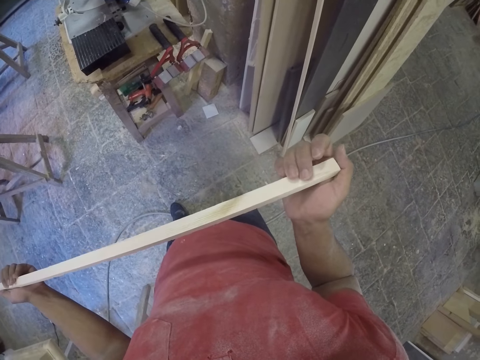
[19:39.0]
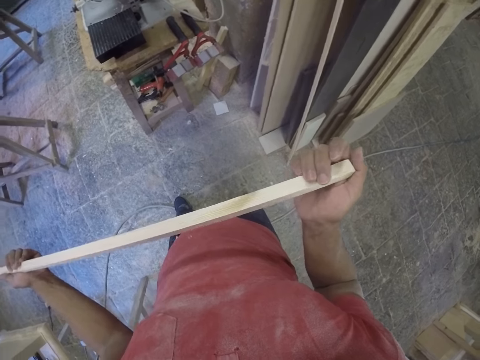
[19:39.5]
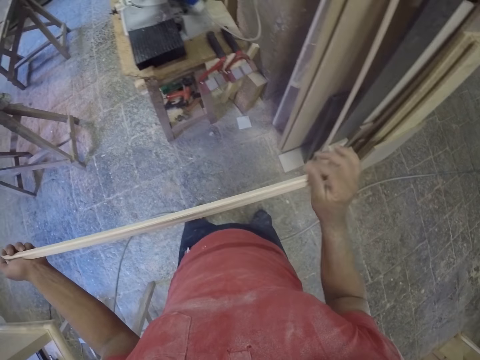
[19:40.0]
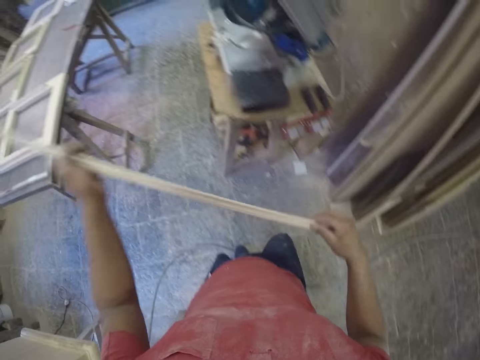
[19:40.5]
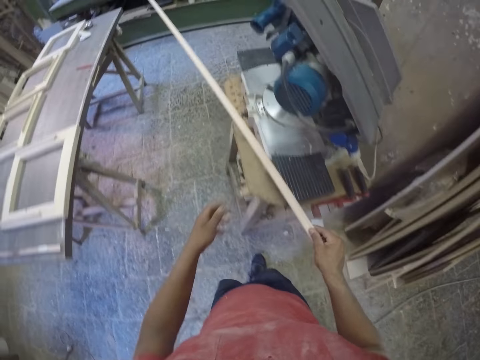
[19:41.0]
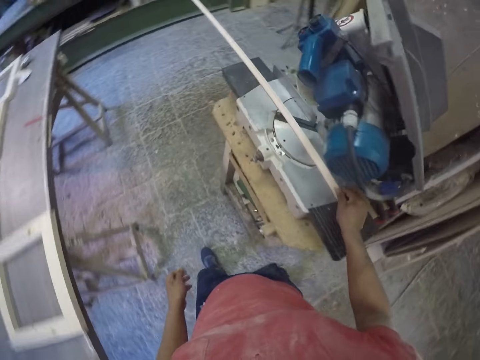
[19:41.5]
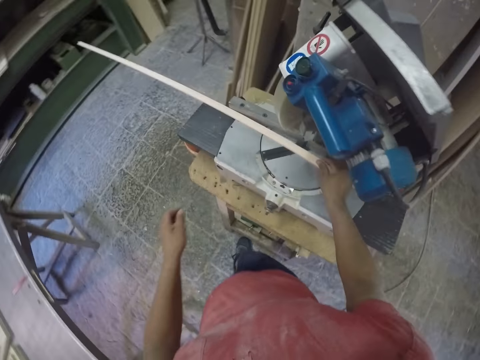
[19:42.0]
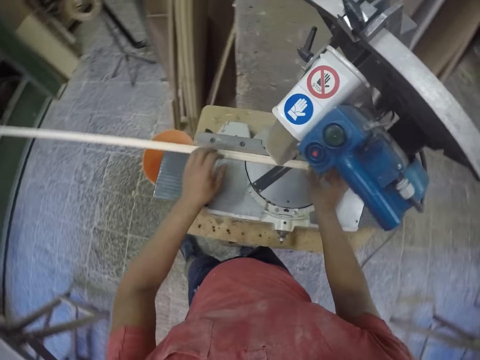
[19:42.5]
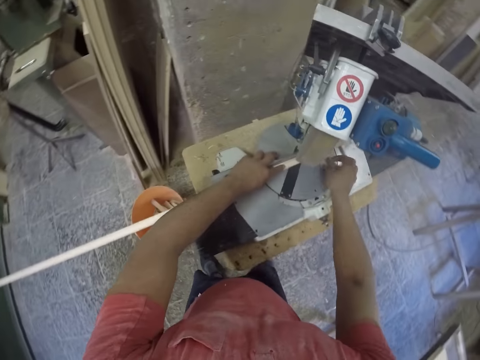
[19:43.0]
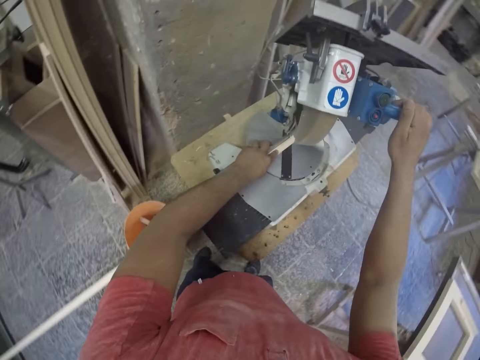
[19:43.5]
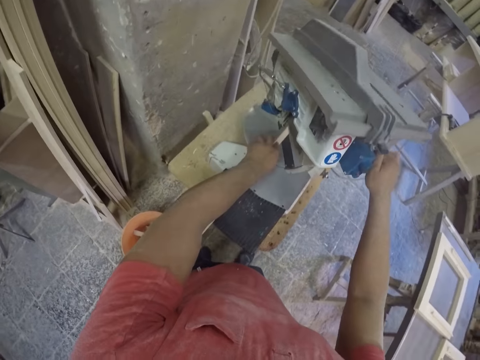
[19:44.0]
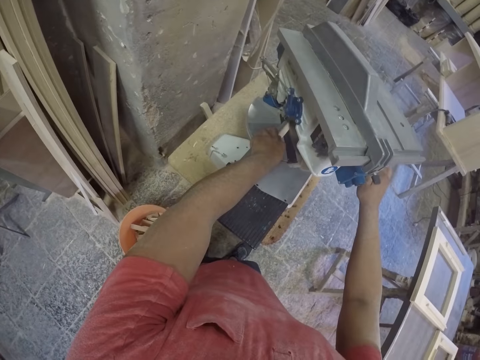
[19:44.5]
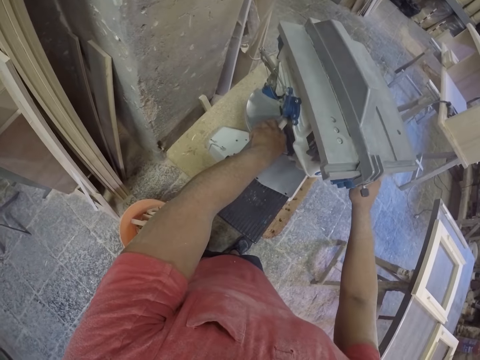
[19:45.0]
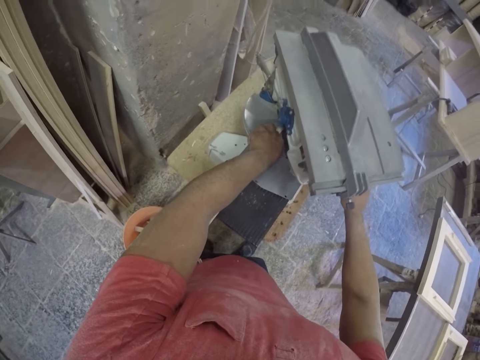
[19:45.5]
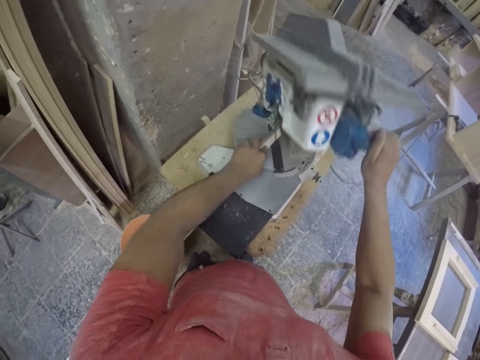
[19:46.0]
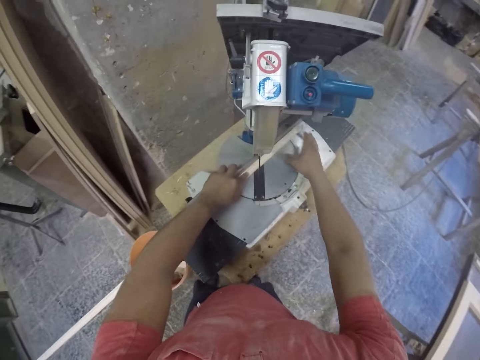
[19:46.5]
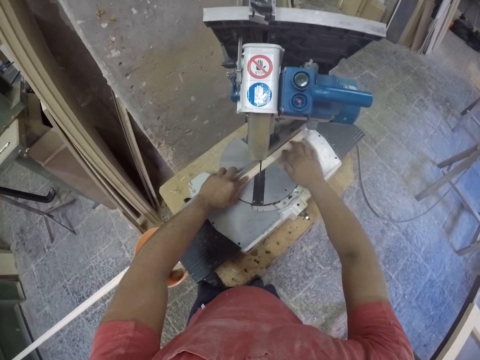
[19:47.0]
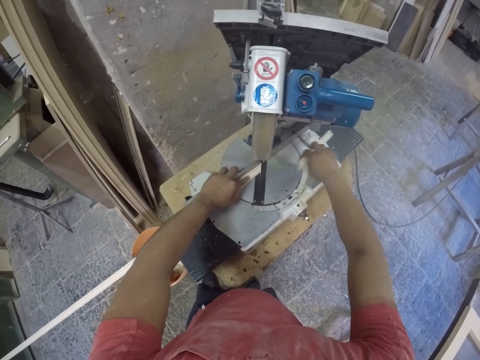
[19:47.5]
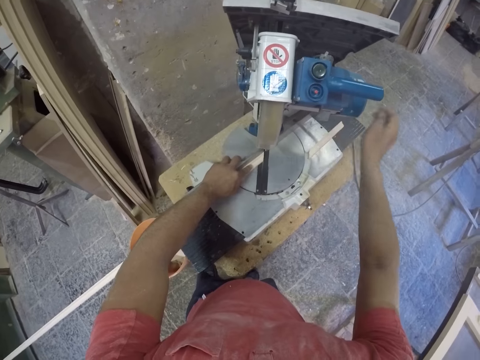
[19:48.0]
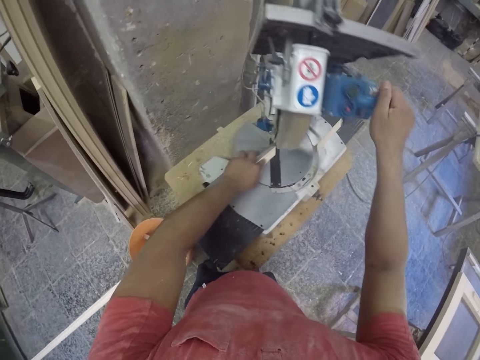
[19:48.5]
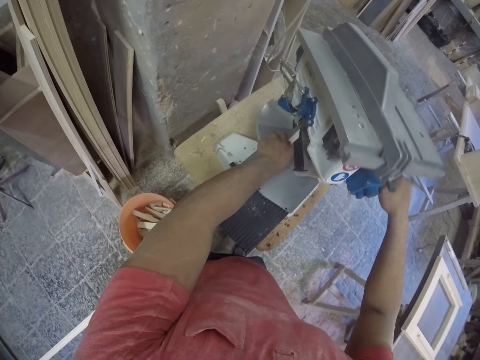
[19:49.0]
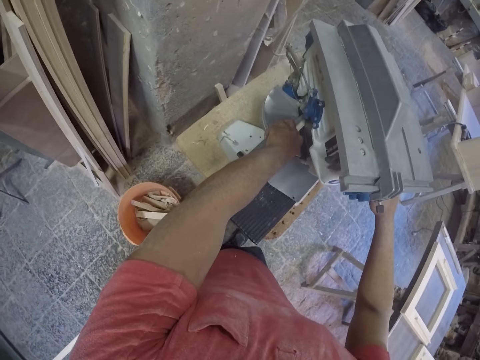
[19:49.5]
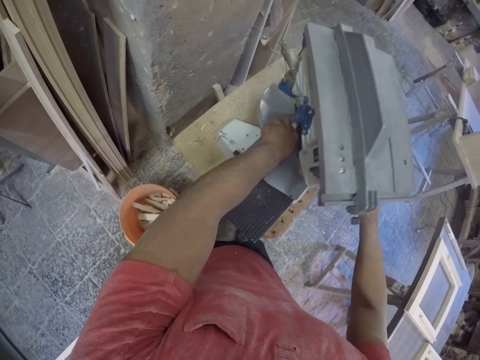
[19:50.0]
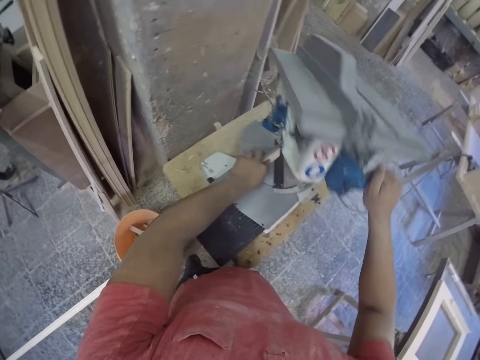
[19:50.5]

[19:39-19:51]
The camera wearer places a piece of wood on a cutting machine. They cut the timber in a chop saw. They hold the machine and press the machine to cut the wood. They put aside the piece of wood. They hold the machine and press the machine to cut the wood.

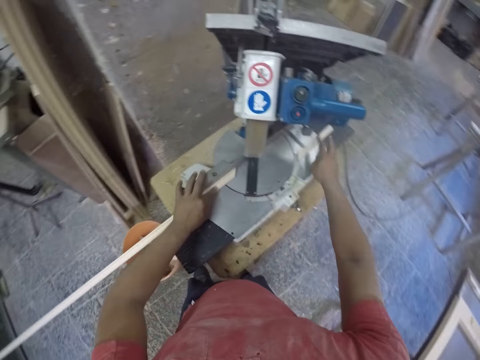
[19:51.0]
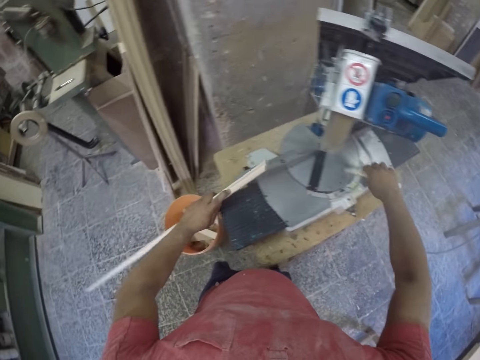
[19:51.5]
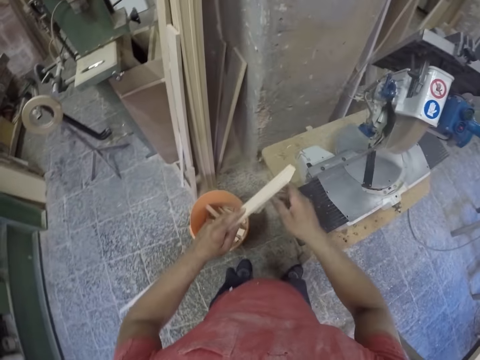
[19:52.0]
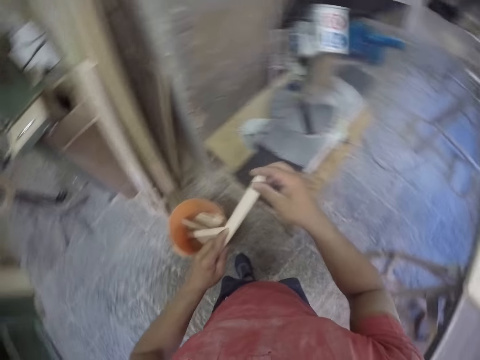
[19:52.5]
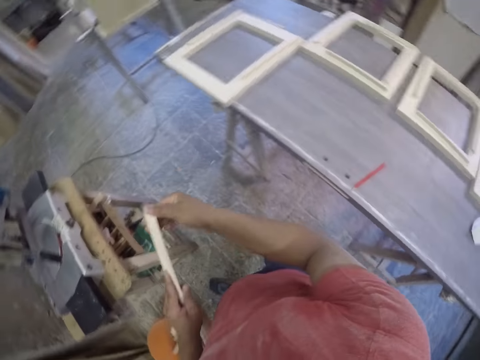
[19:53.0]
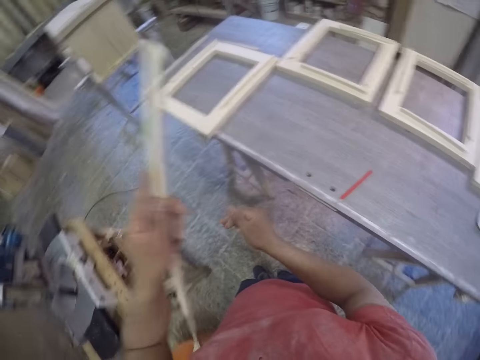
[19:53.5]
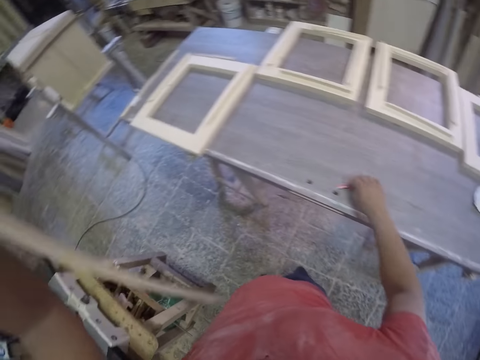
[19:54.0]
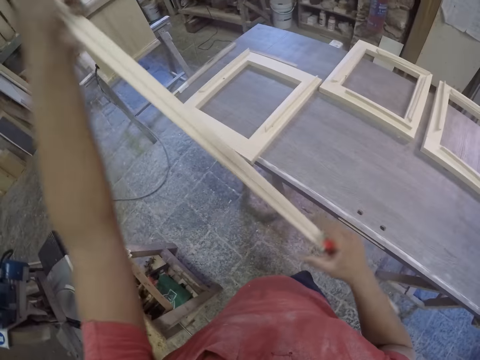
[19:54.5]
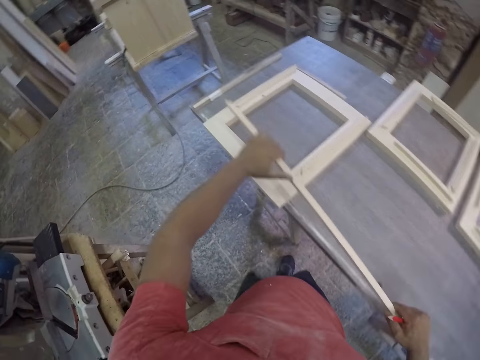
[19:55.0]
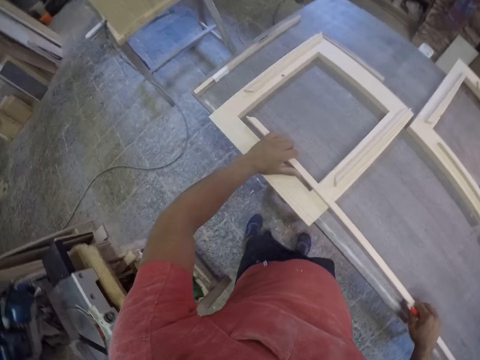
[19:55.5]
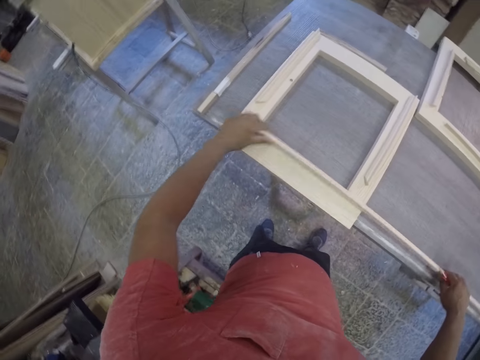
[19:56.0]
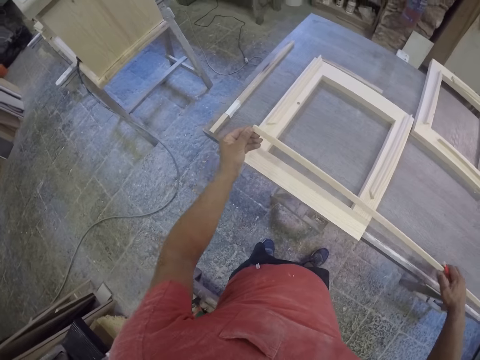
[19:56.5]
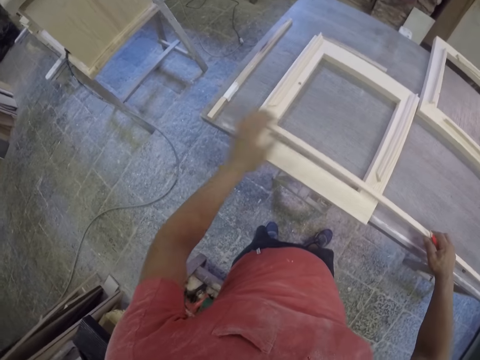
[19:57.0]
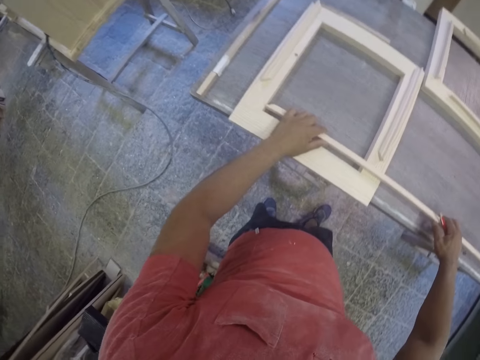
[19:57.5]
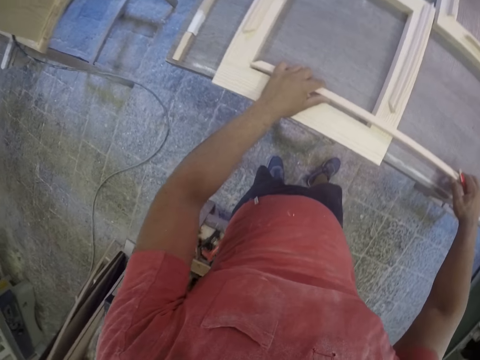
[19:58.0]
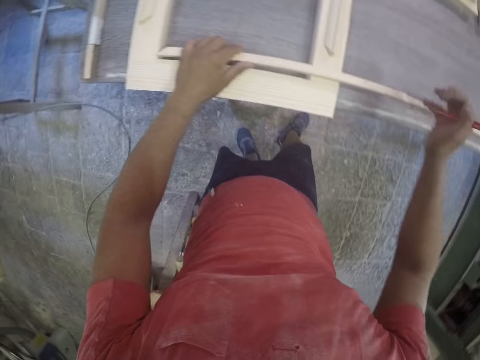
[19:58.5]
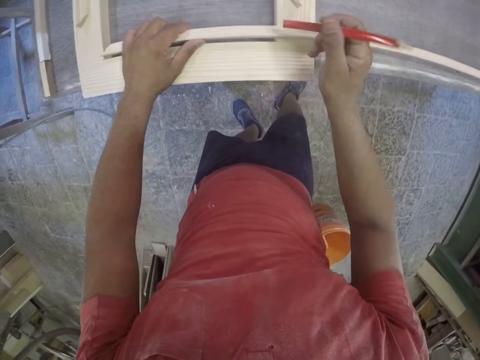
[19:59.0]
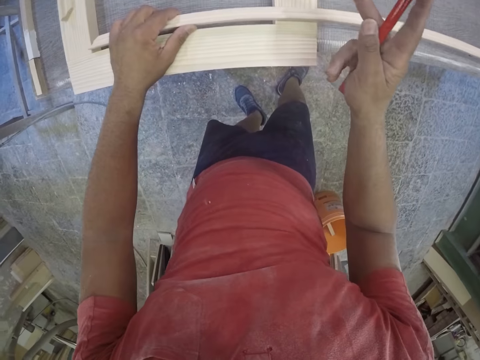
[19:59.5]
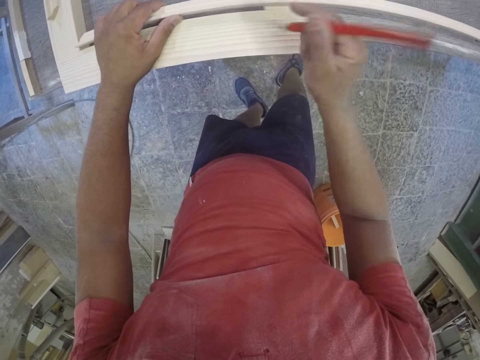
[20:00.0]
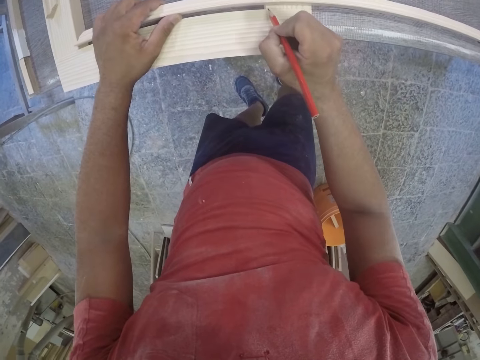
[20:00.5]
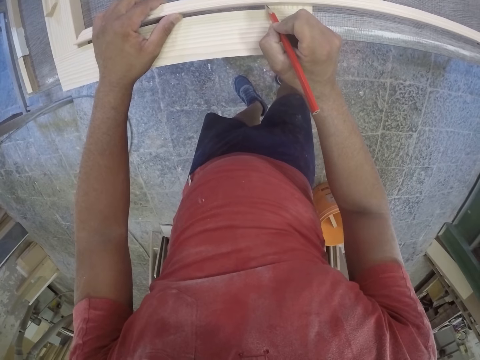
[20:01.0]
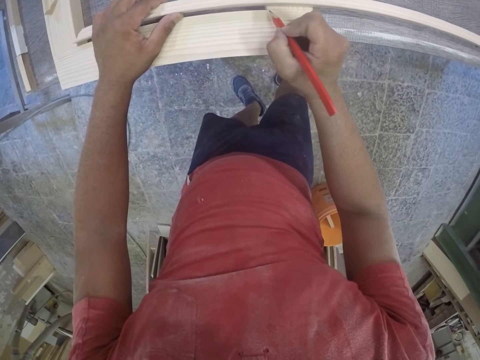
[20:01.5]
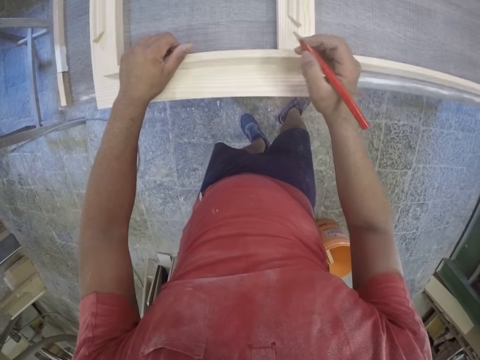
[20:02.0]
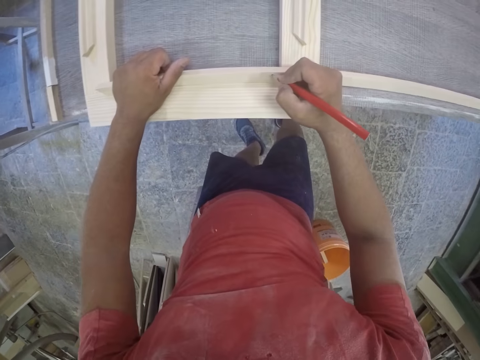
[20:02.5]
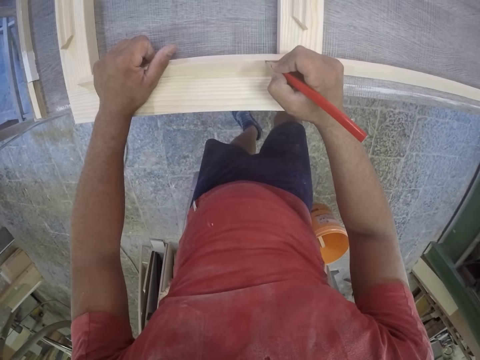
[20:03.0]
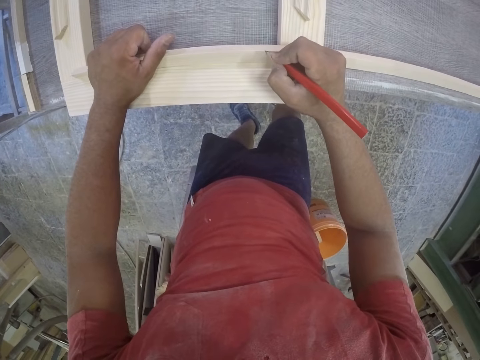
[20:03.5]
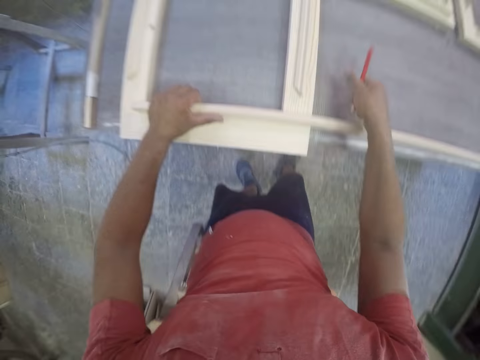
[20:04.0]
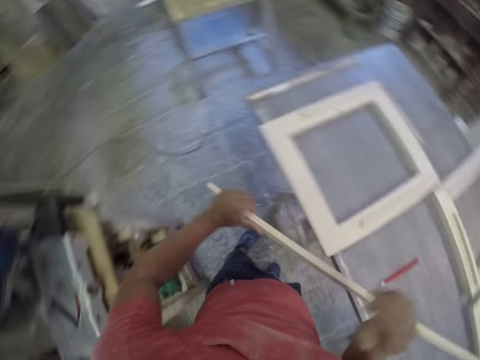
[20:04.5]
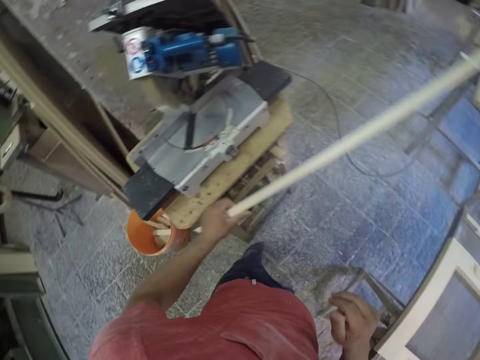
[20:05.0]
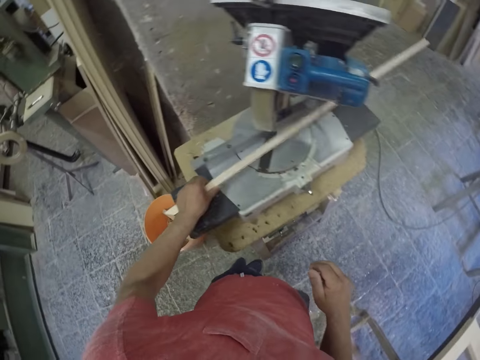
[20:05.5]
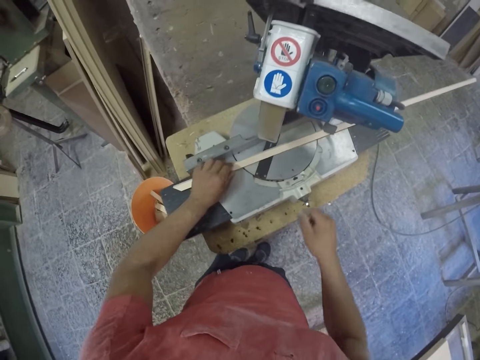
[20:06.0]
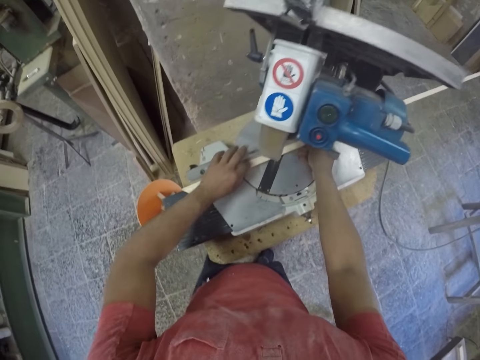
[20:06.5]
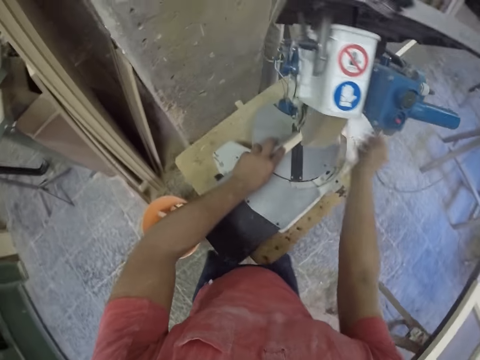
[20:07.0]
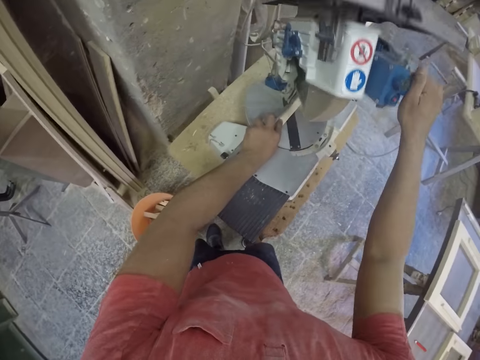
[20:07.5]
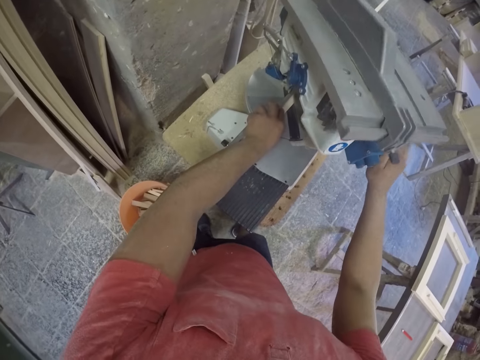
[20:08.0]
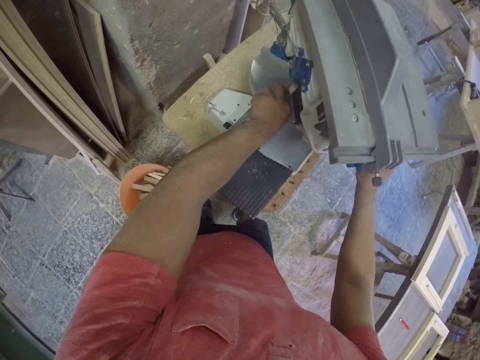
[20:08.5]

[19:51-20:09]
The camera wearer picks a piece of wood. They drop the piece of wood in the dust bin. They feel the edge of a wood. They pick a pencil. They try to fix a piece of wood to the frame. They measure the length of frame required. They put a mark on the piece of wood with the pencil. They drop the pencil. They hold a piece of wood. They place the piece of wood on a cutting machine. They cut the timber in a chop saw. They hold the machine and press the machine to cut the wood.
